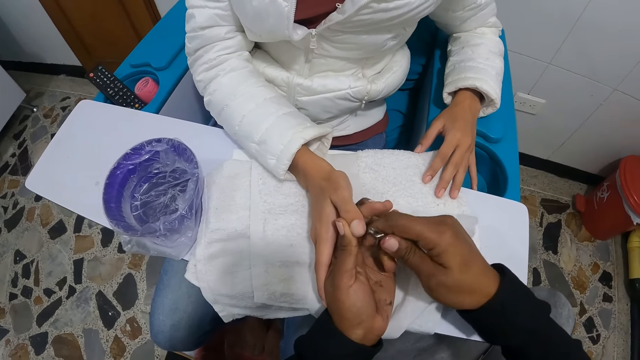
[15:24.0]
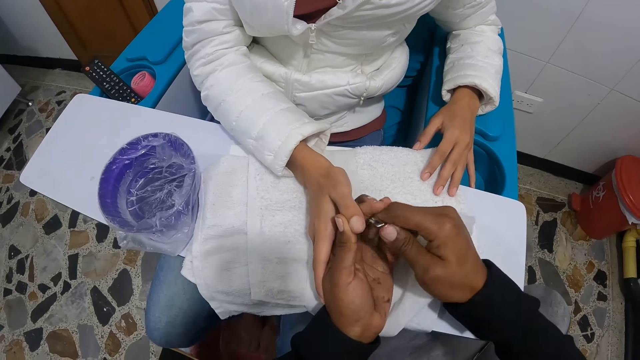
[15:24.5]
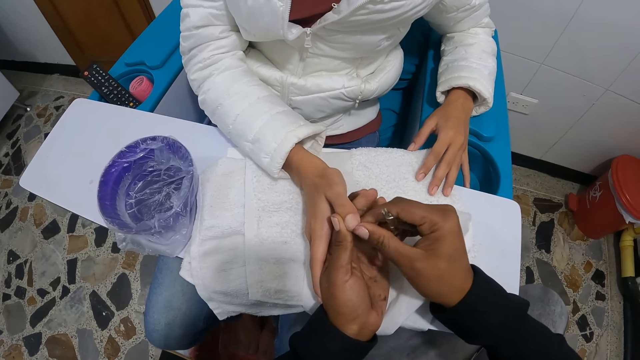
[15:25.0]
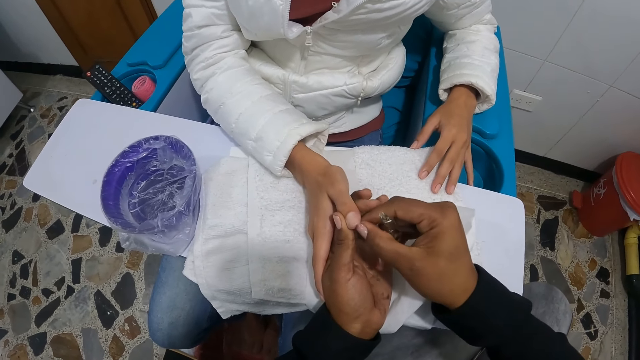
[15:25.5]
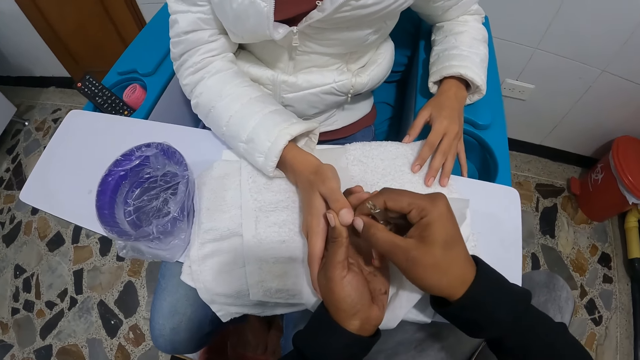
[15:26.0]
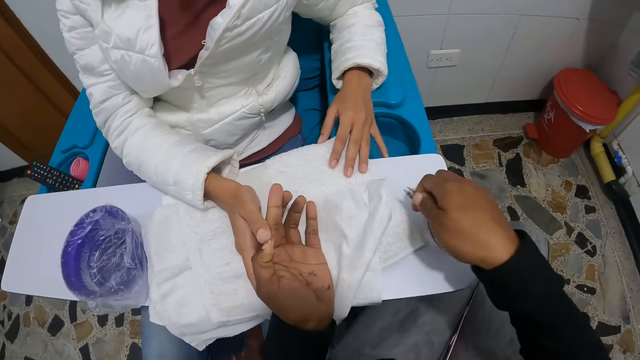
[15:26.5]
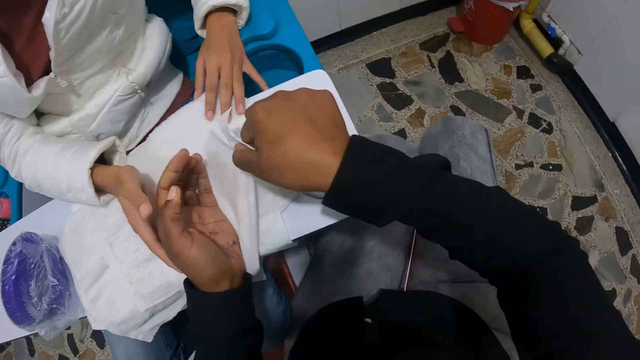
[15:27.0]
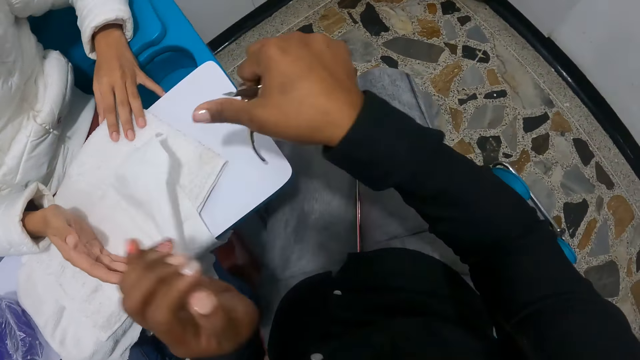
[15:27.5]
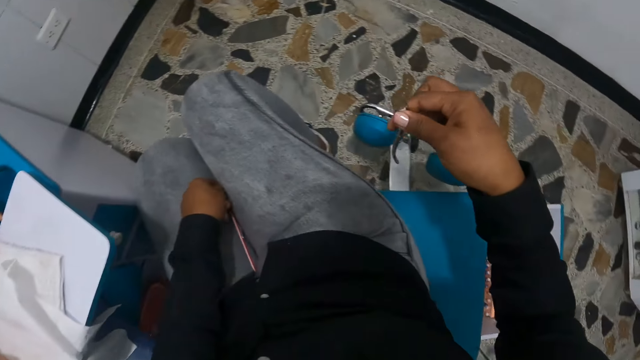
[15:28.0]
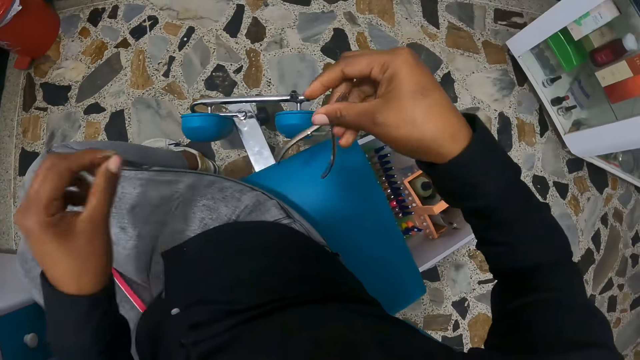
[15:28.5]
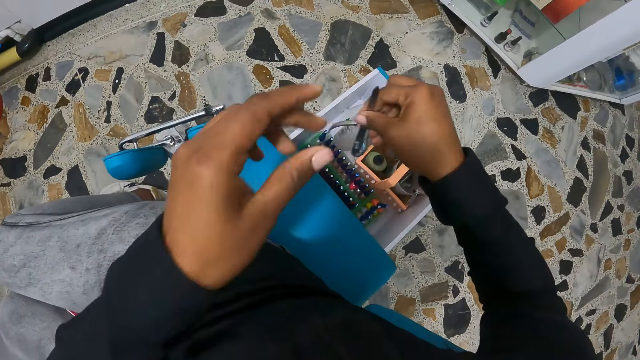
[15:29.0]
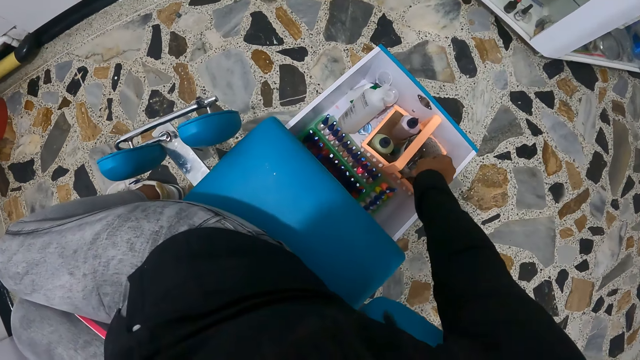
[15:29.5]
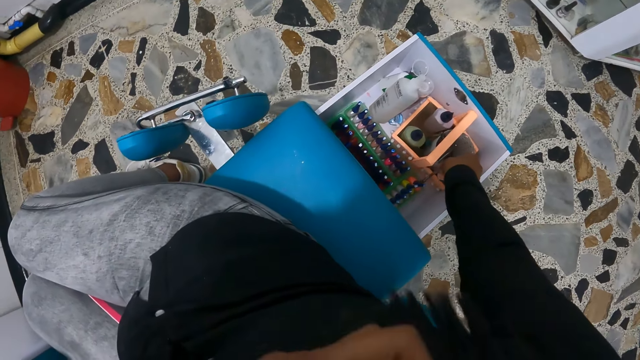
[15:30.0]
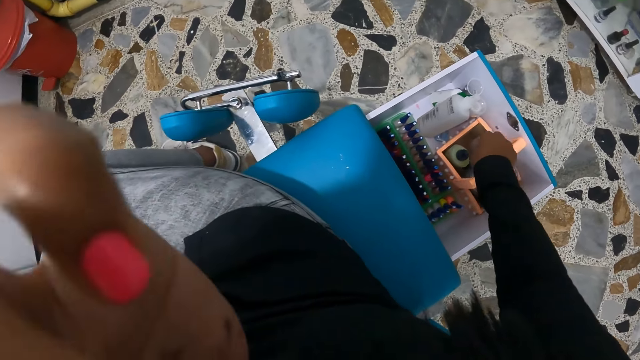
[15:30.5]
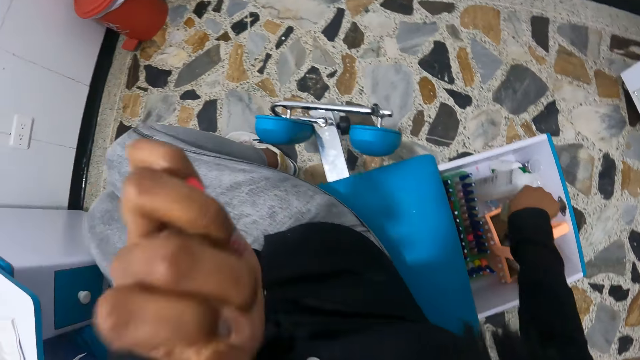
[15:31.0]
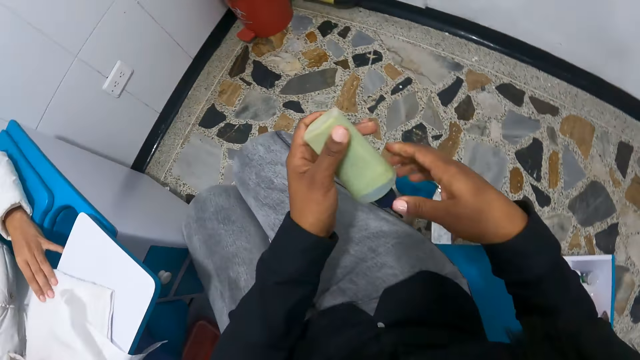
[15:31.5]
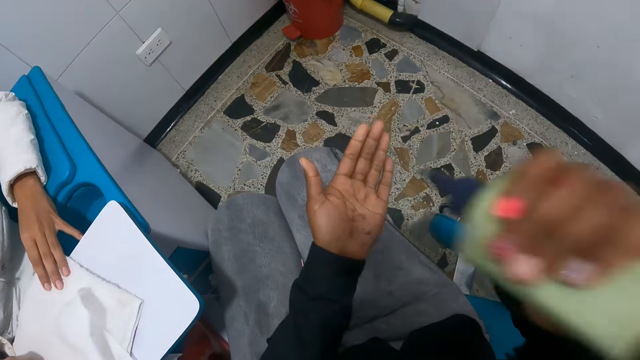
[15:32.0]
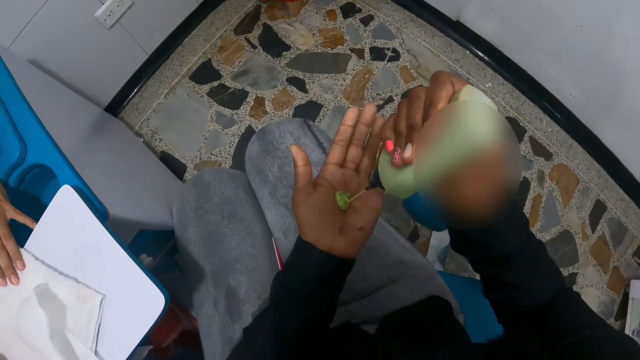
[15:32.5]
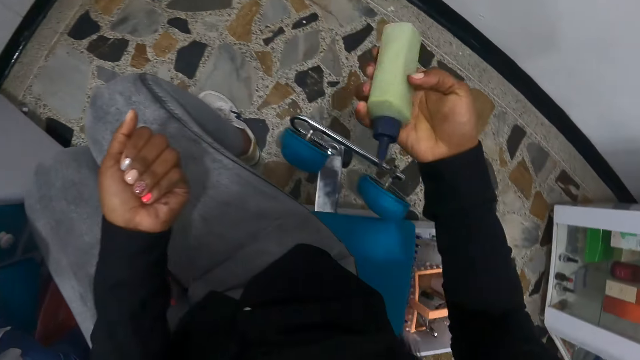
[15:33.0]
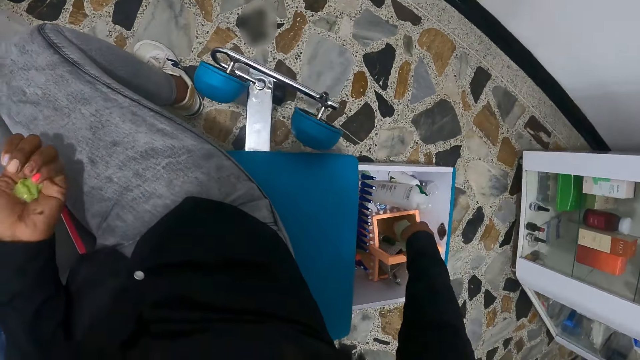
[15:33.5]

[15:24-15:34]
The camera wearer wipes the cuticle remover with the cloth. She touches the hand towel with her right hand. She picks up the other cuticle remover from her laps. She drops the nail clipper inside a nail polish organizer box on the floor with her right hand. She itches her face with her left hand. She picks up a soap from the nail polish organizer box on the floor with her right hand. She squeezes the soap on her right hand to her left palm.

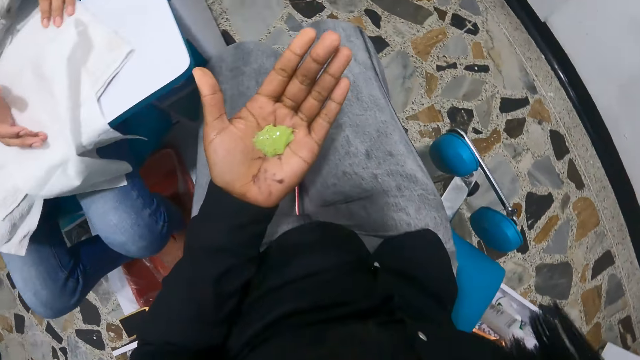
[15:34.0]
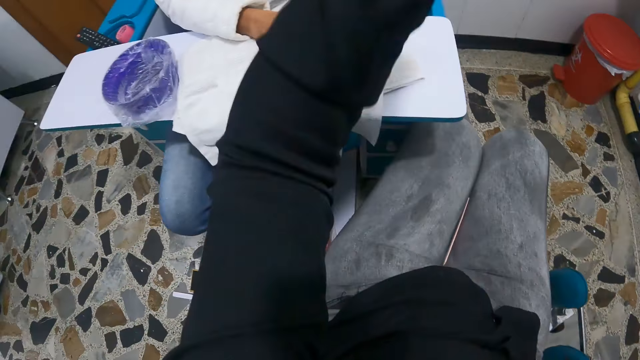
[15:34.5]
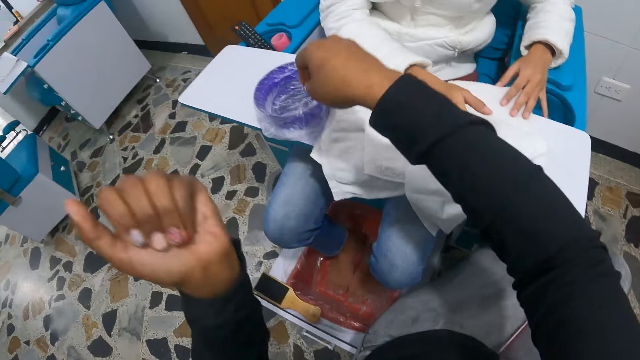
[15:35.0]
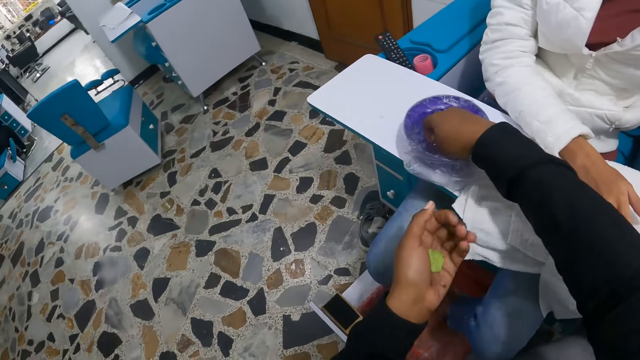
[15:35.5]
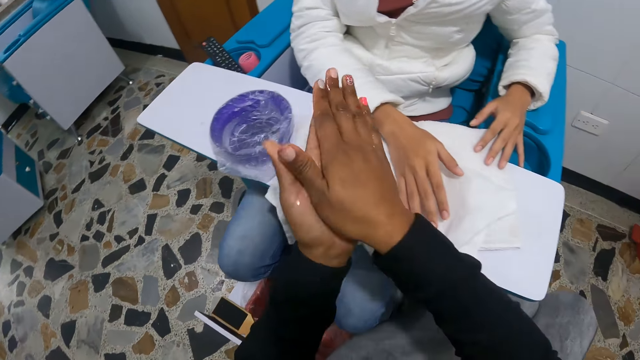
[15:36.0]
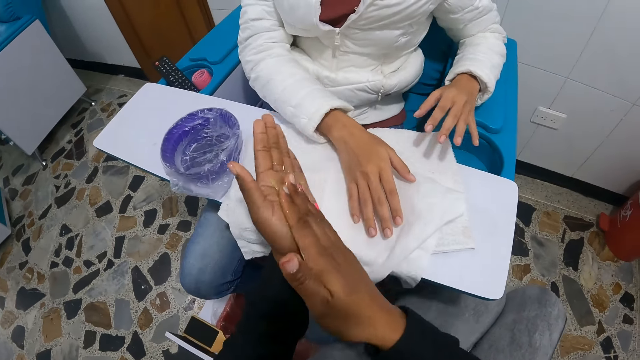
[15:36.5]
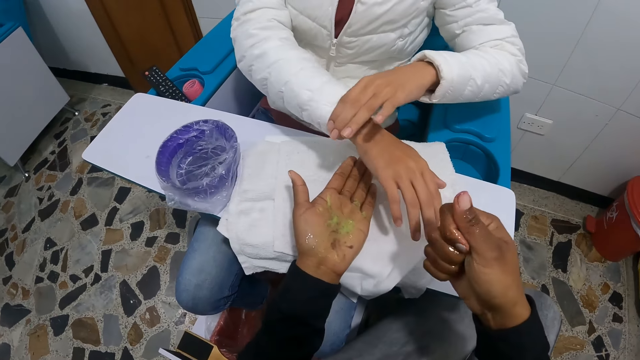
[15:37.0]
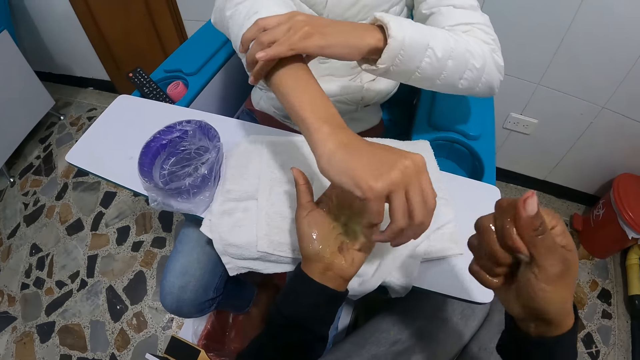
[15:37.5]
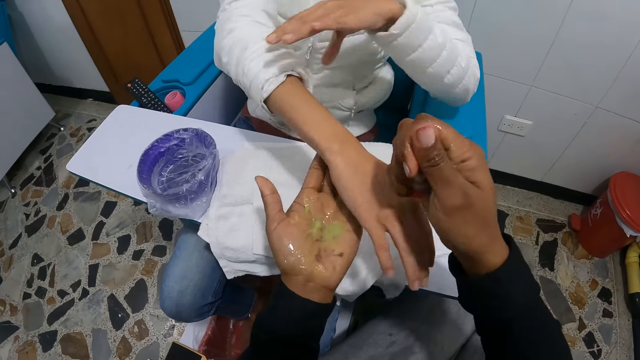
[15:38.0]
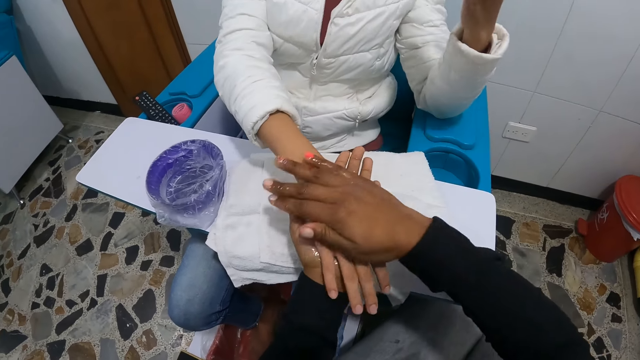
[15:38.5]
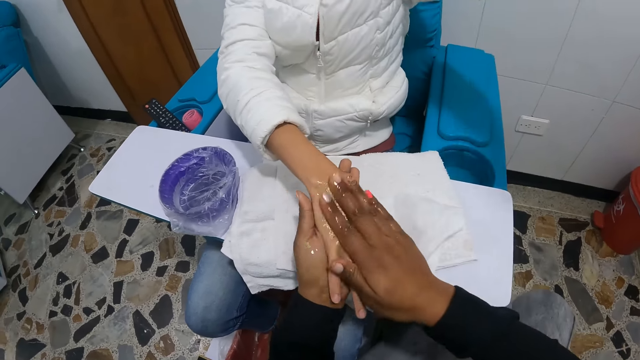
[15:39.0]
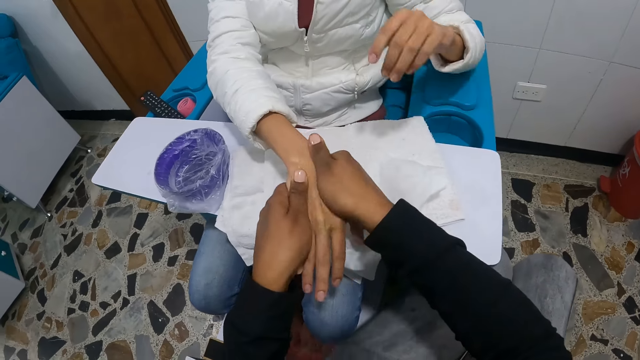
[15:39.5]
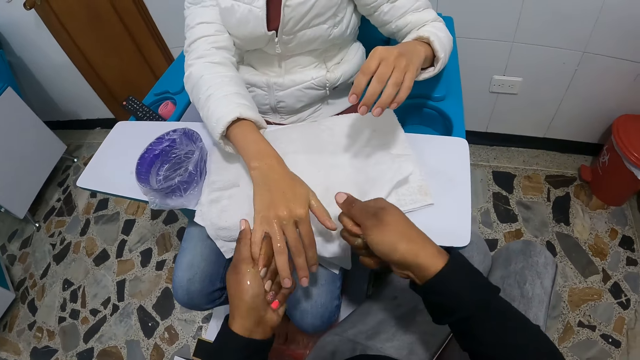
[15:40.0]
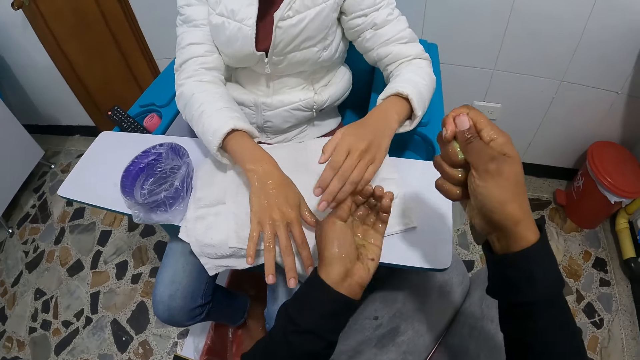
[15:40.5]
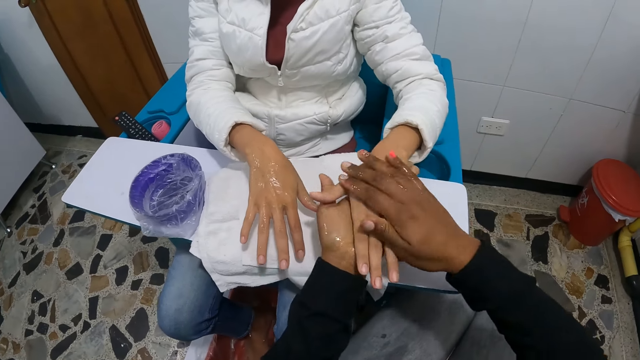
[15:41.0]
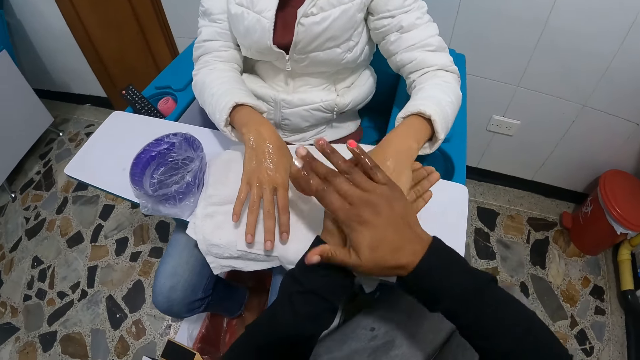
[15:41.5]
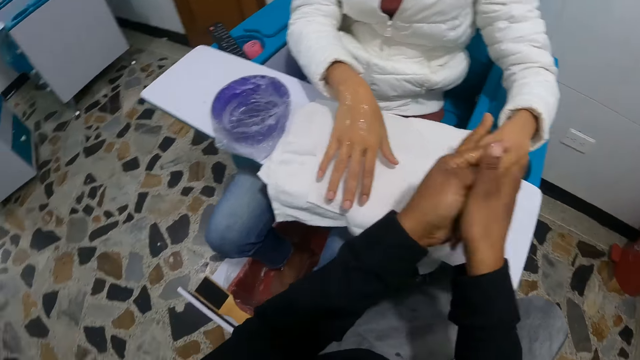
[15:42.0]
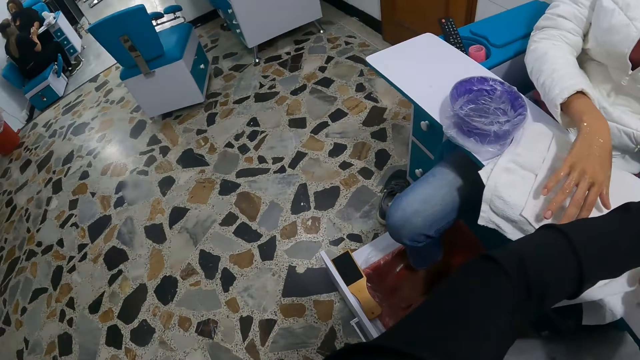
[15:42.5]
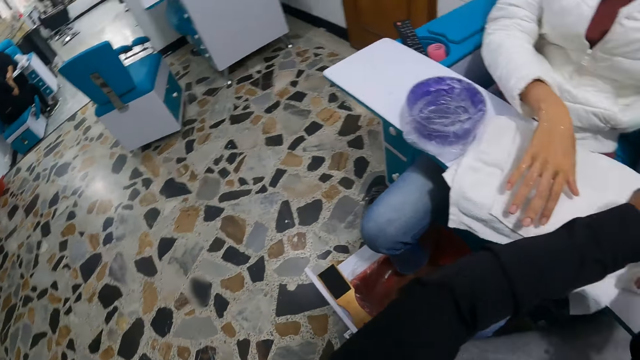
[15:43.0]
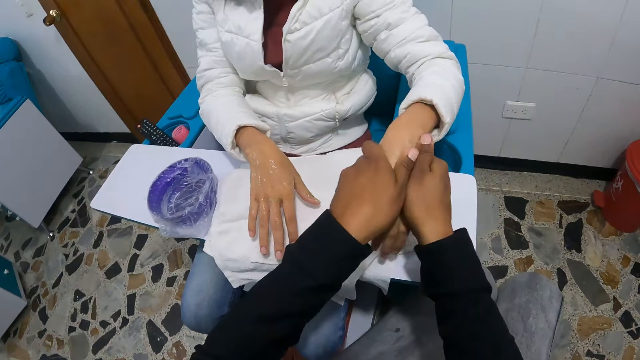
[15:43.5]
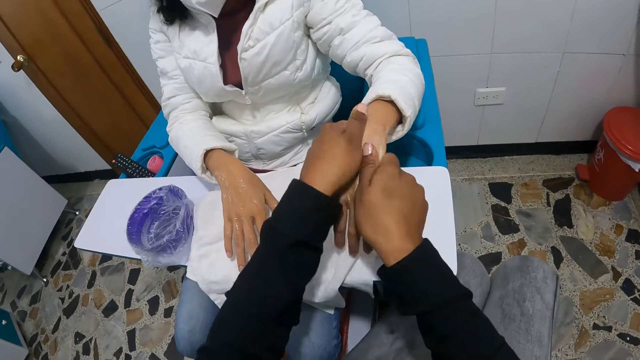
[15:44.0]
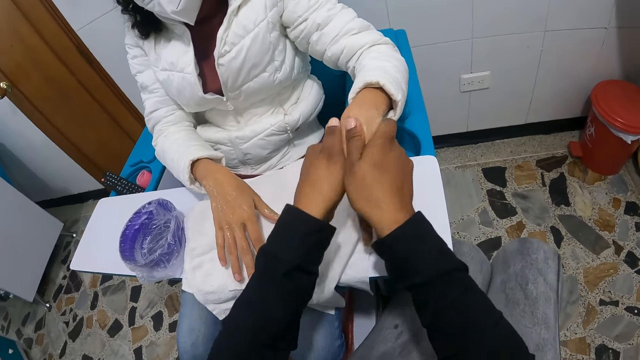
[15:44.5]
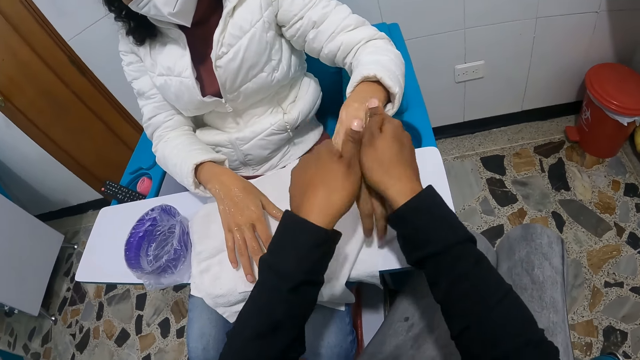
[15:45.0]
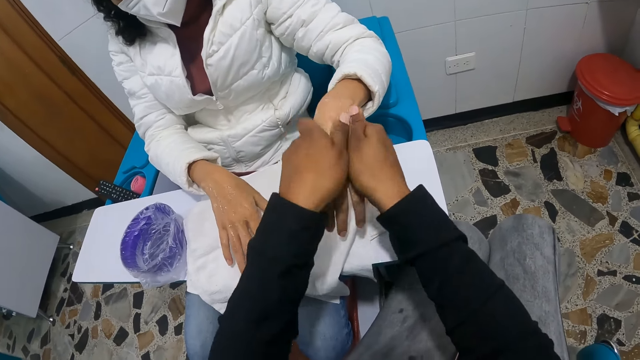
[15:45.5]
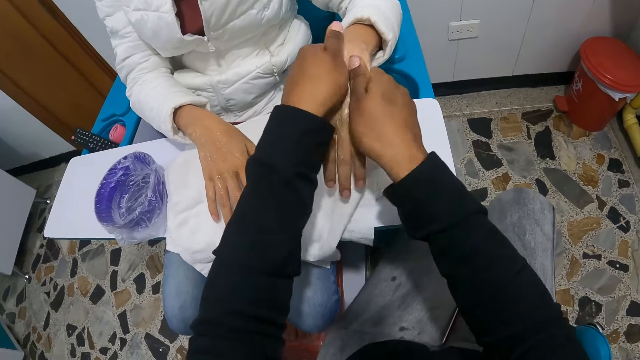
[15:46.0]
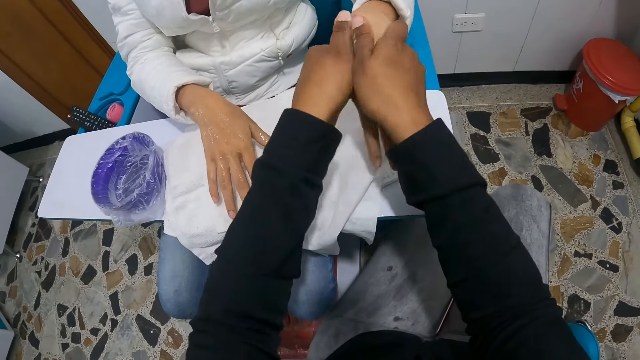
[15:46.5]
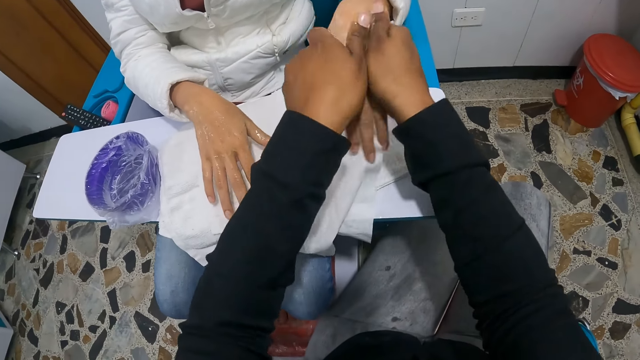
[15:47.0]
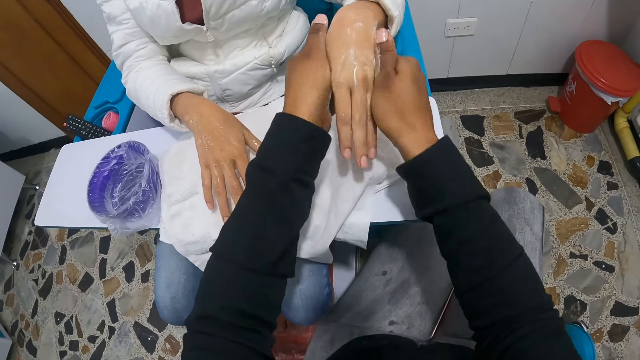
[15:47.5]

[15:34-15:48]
The camera wearer drops the soap inside the nail tool box with her right hand. She takes water from the small bowl on the plank with her right hand. She rubs the soap in between her hands. A woman folds the cloth on her right arm with her left hand. The camera wearer rubs the soap on the woman's right hand. She rubs the soap on the woman's left hand. She looks around.
